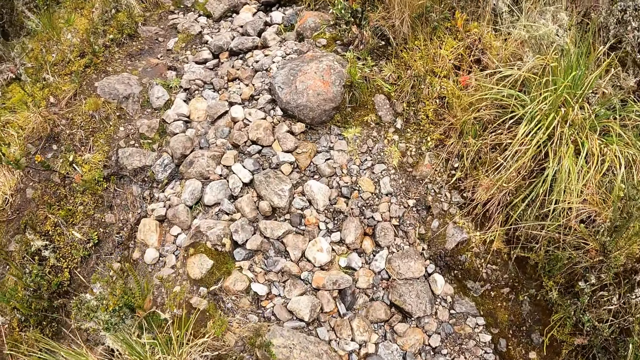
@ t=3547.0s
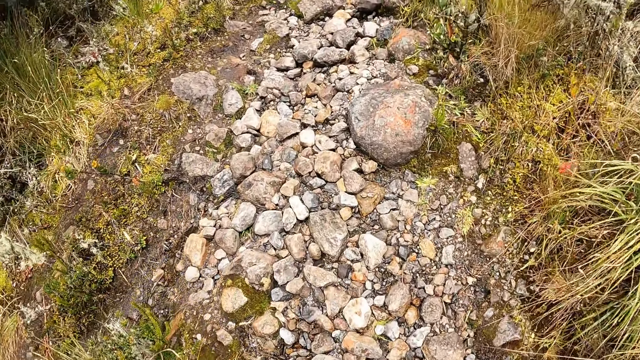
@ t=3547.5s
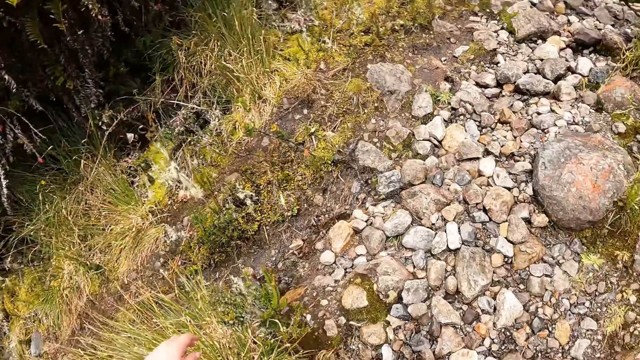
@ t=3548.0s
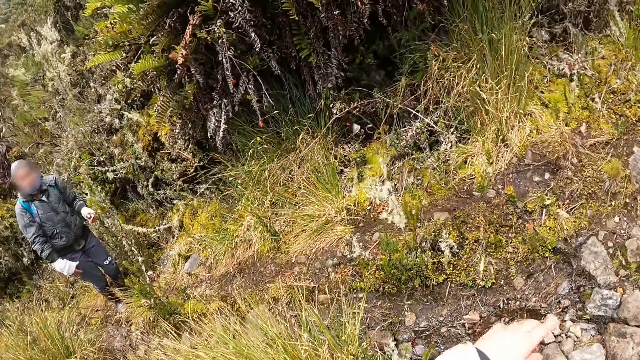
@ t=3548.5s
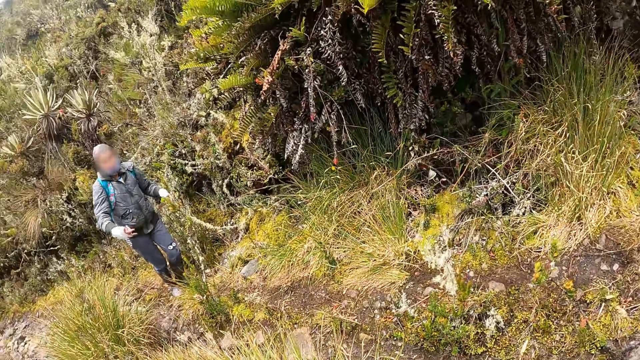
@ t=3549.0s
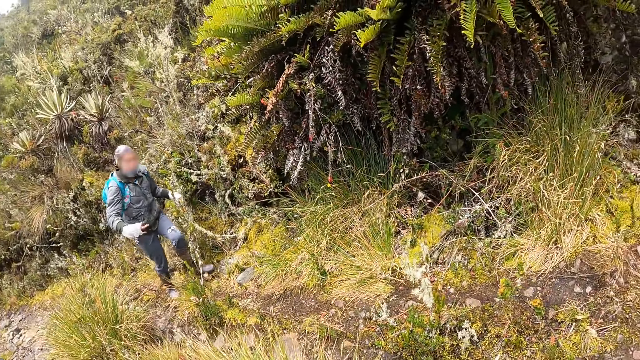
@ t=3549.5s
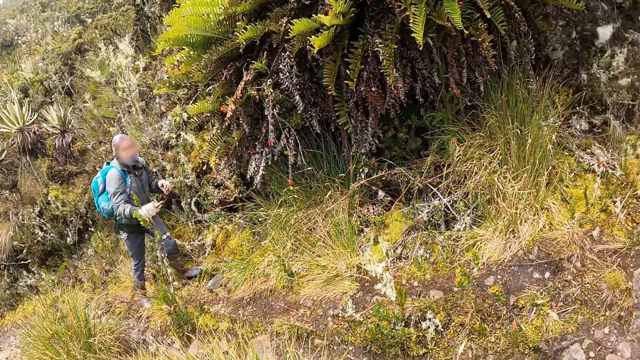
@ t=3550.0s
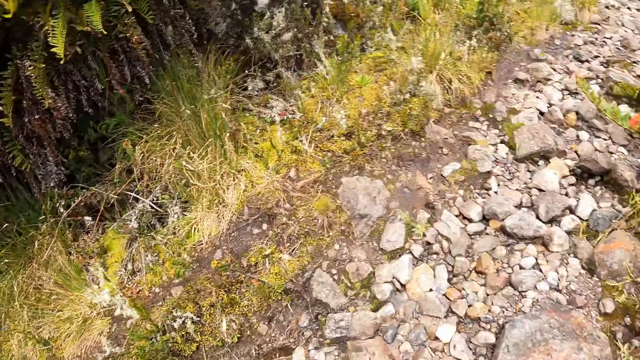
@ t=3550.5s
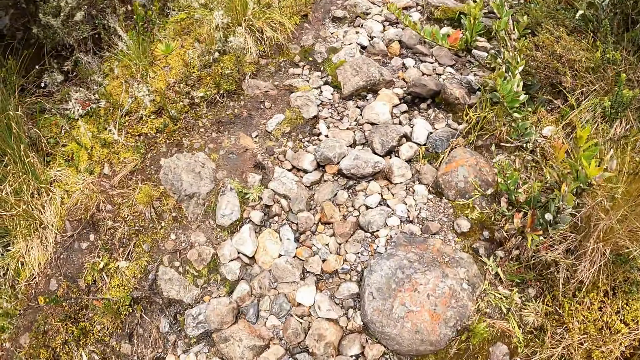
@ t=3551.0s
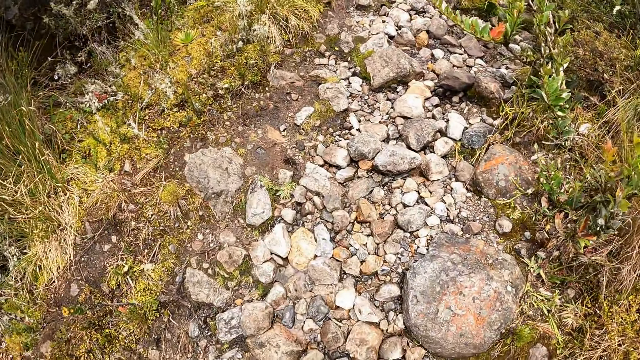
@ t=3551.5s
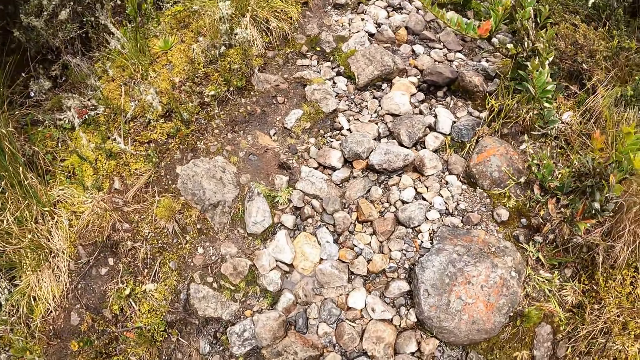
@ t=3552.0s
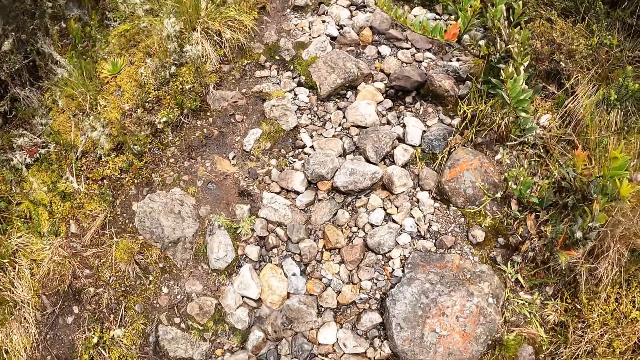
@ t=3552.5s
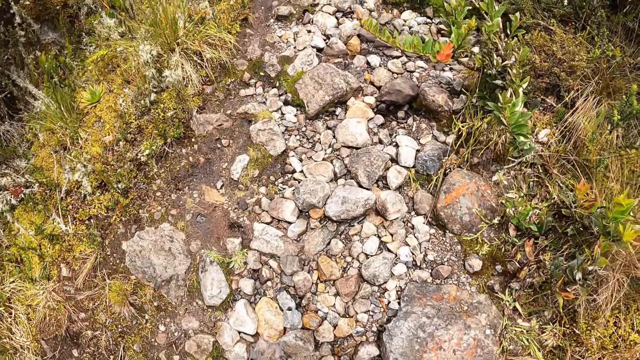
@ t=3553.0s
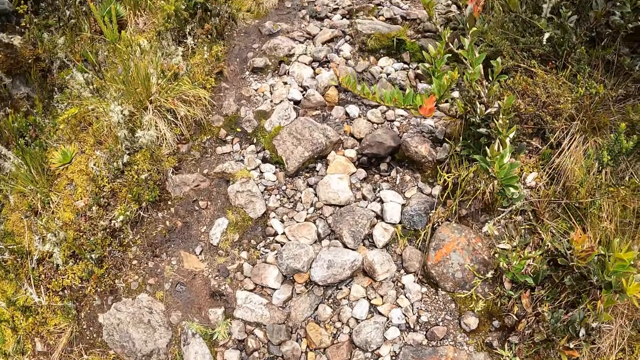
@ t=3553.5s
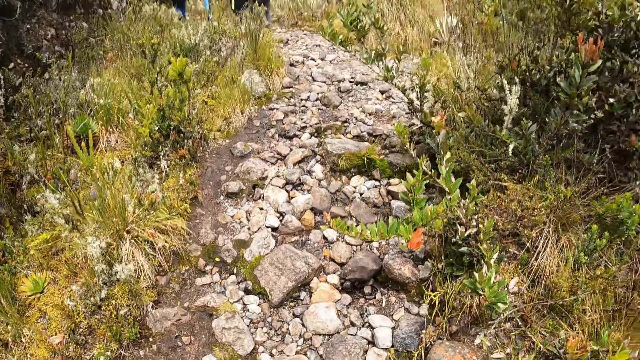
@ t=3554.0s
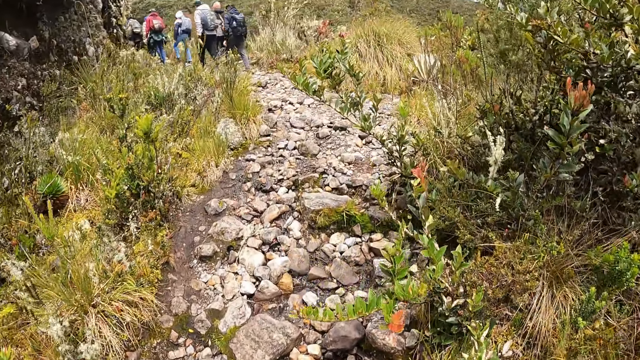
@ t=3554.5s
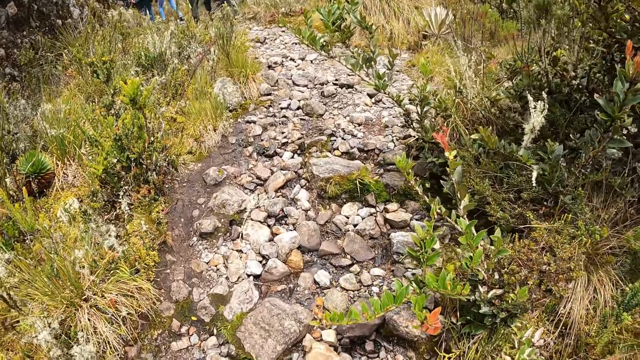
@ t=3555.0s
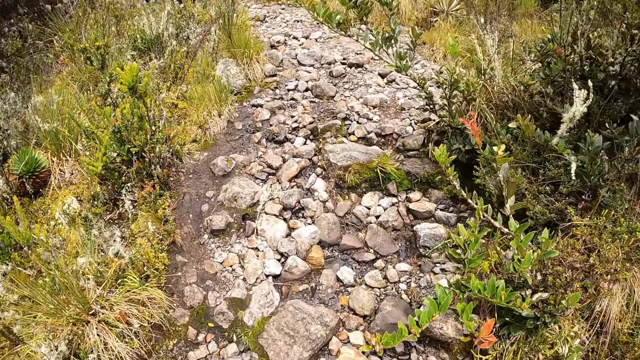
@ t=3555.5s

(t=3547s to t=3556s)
The camera wearer interacts with the man. They walk up the steep hill with the group of people.

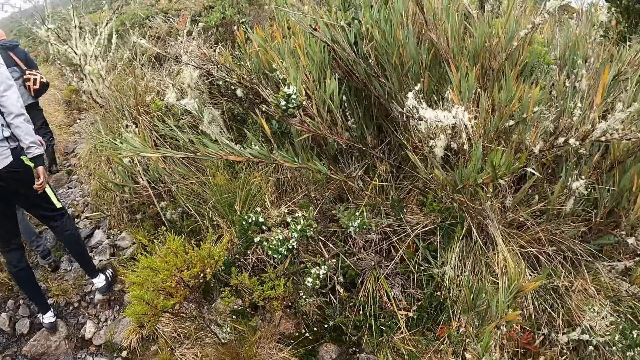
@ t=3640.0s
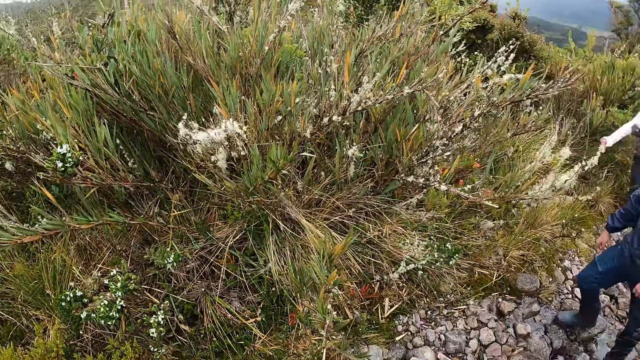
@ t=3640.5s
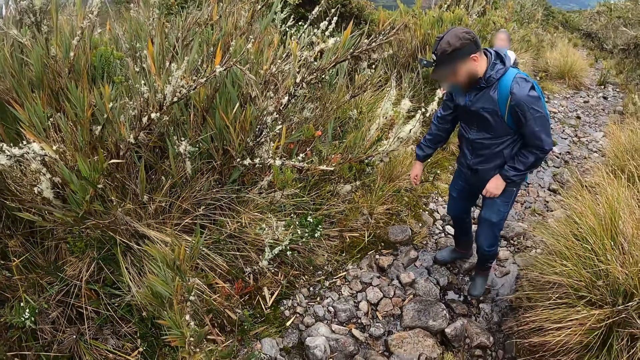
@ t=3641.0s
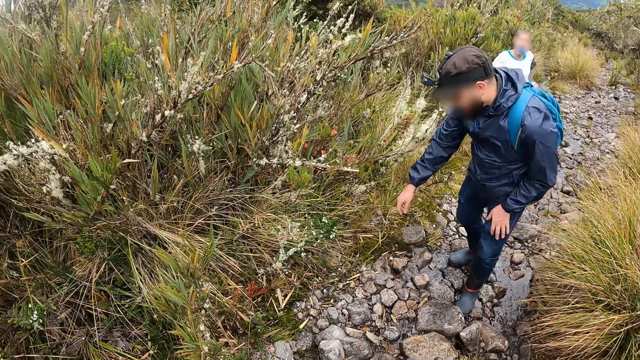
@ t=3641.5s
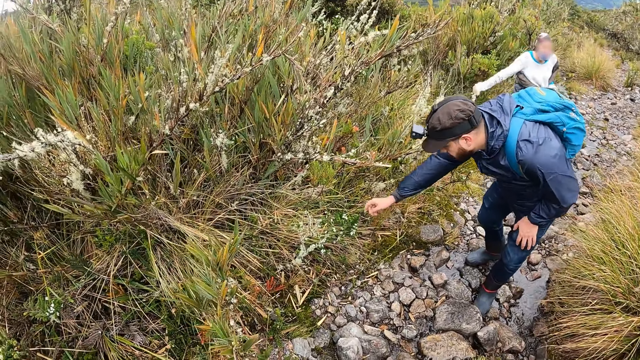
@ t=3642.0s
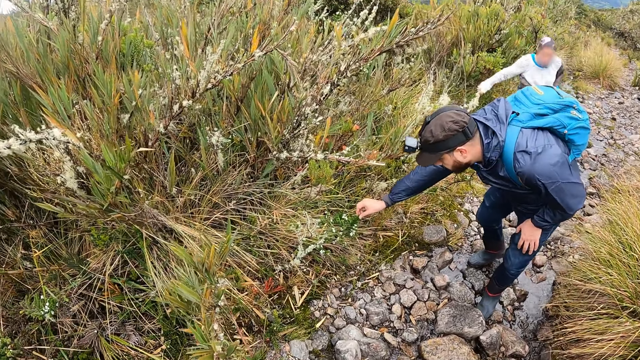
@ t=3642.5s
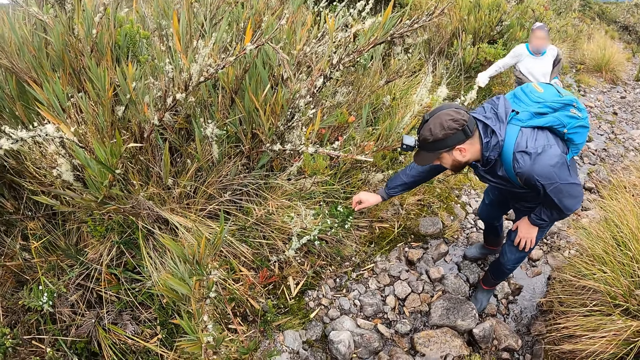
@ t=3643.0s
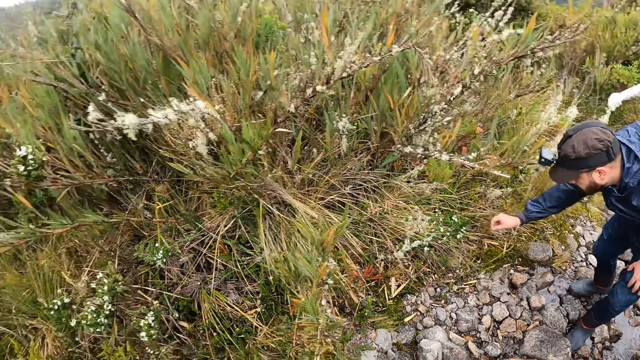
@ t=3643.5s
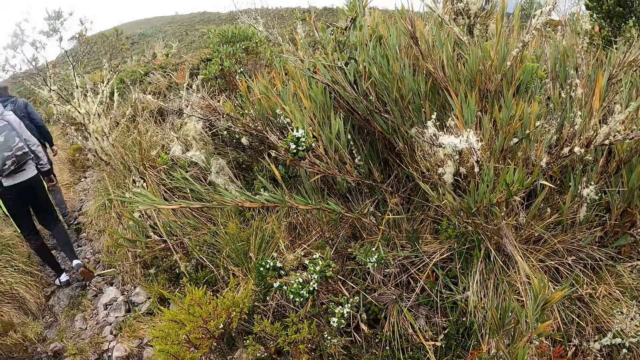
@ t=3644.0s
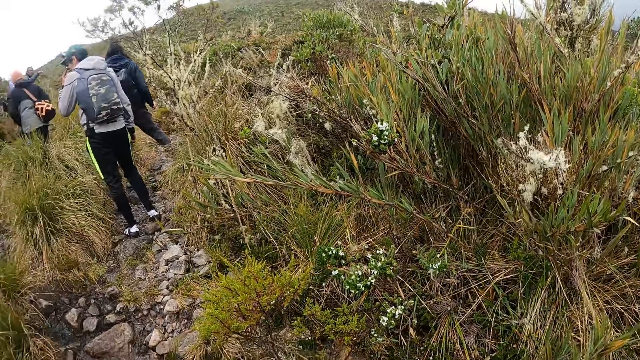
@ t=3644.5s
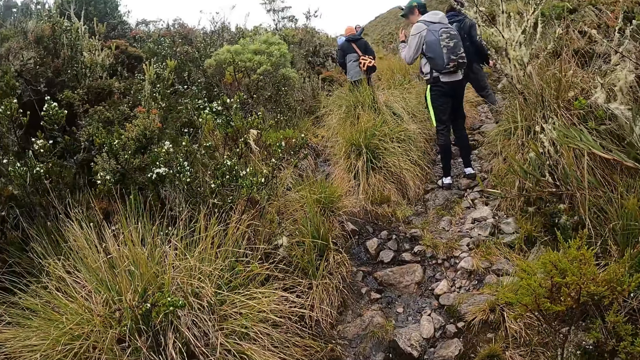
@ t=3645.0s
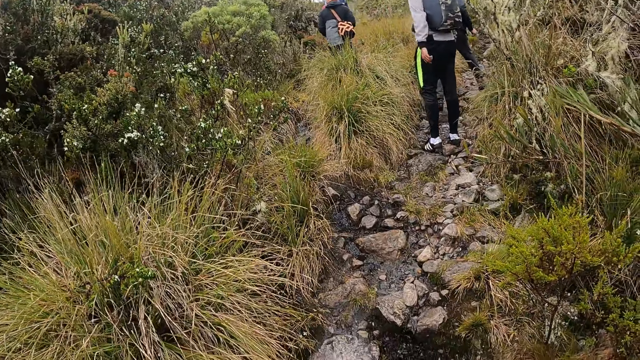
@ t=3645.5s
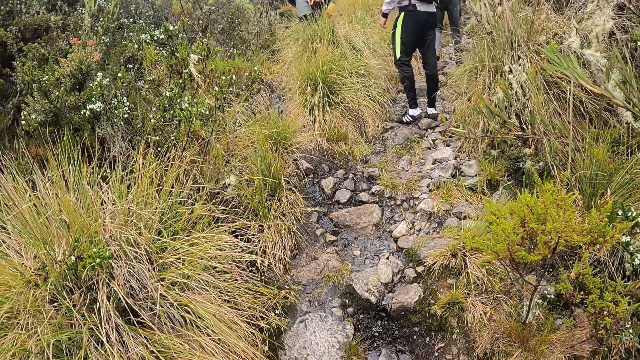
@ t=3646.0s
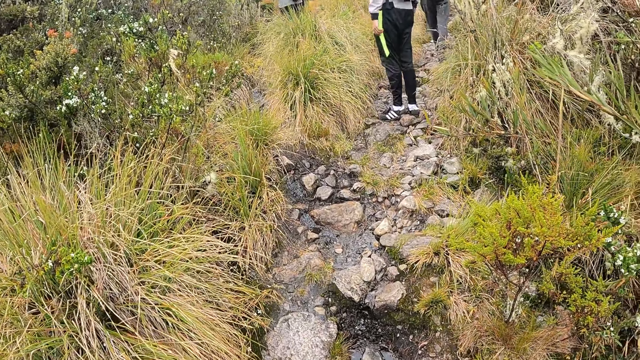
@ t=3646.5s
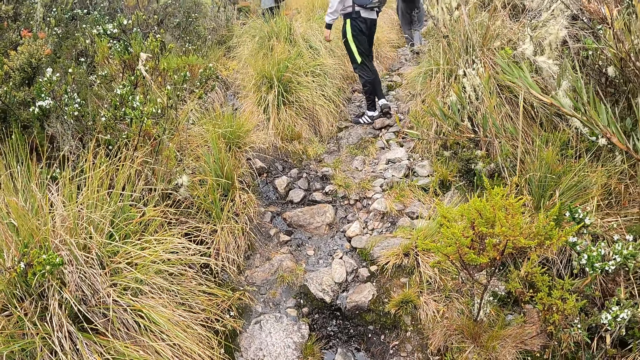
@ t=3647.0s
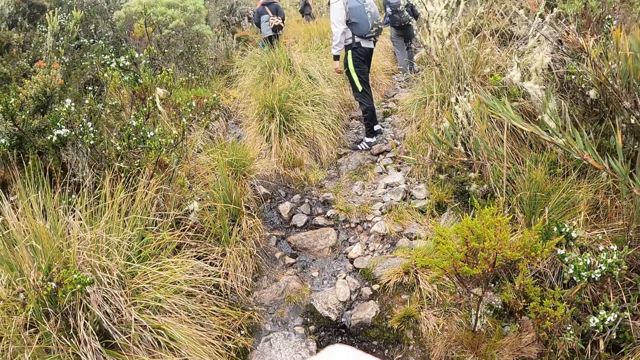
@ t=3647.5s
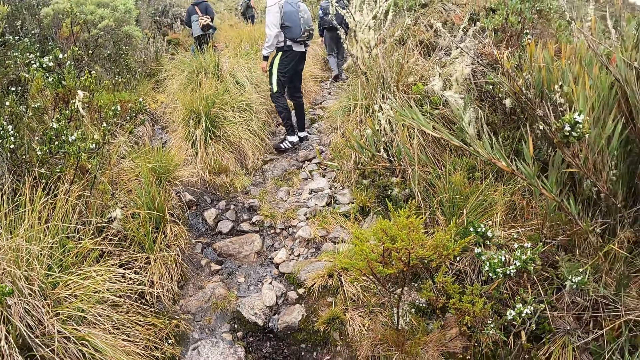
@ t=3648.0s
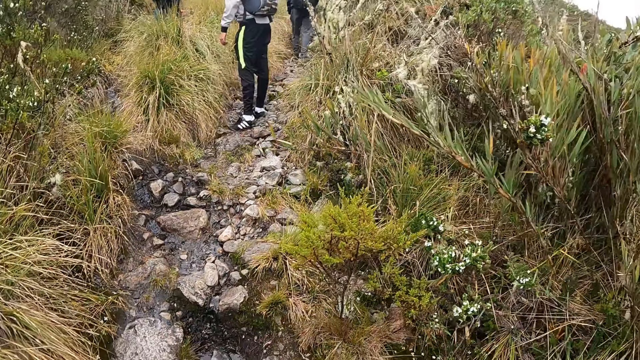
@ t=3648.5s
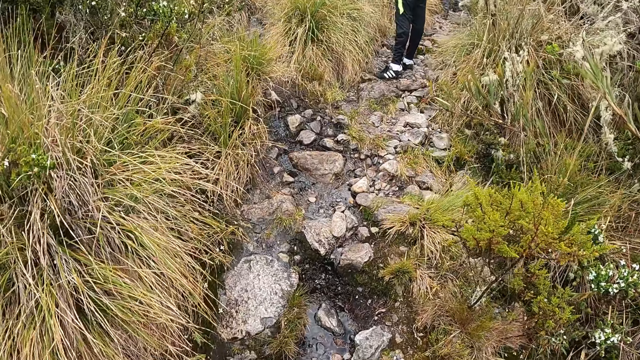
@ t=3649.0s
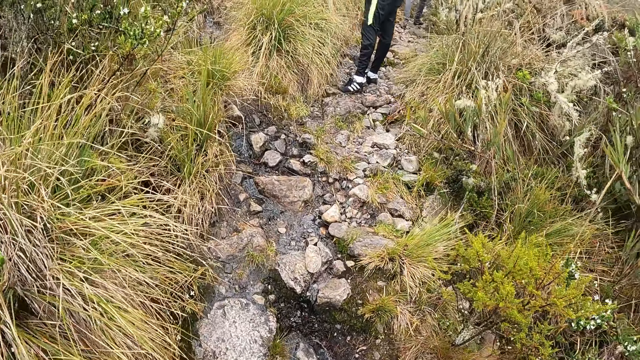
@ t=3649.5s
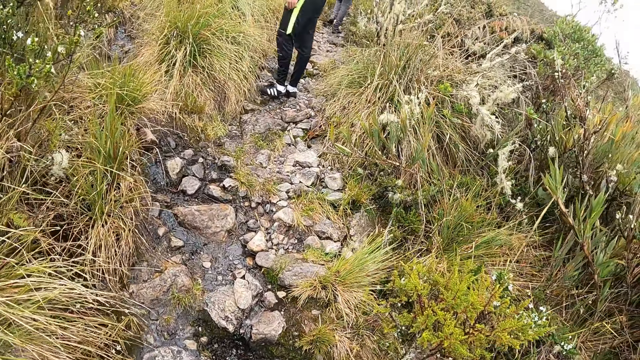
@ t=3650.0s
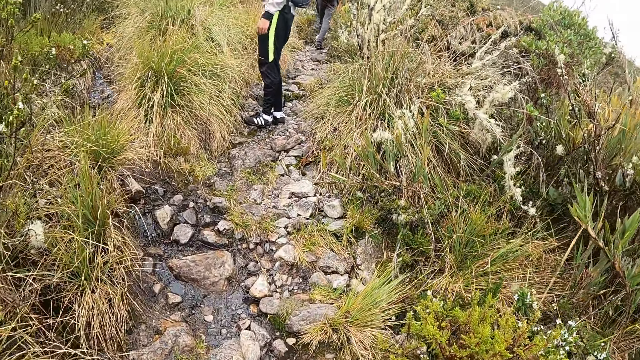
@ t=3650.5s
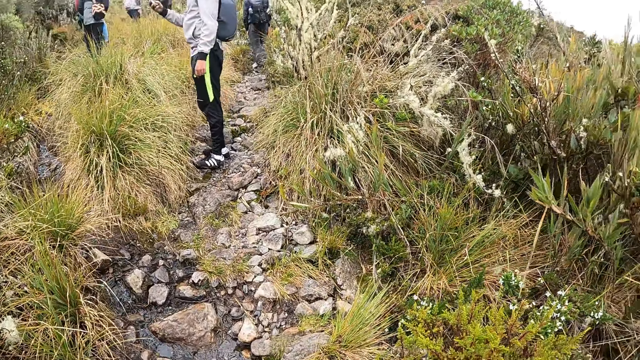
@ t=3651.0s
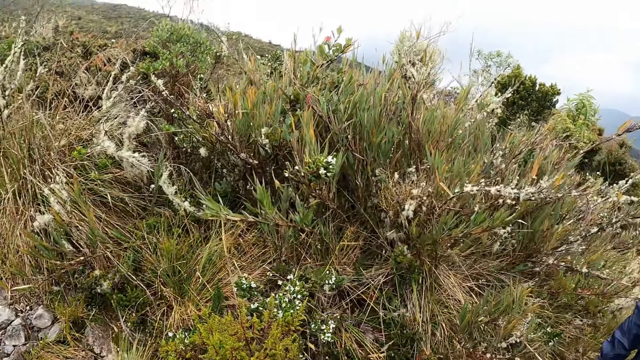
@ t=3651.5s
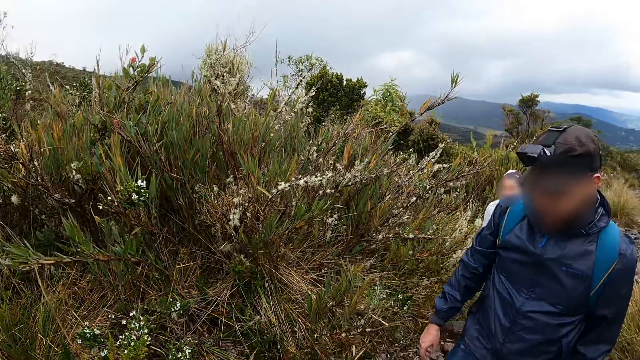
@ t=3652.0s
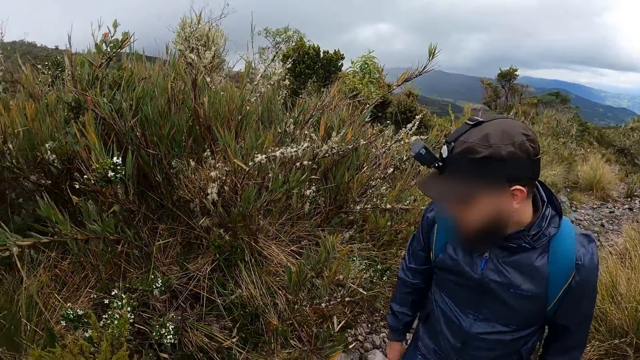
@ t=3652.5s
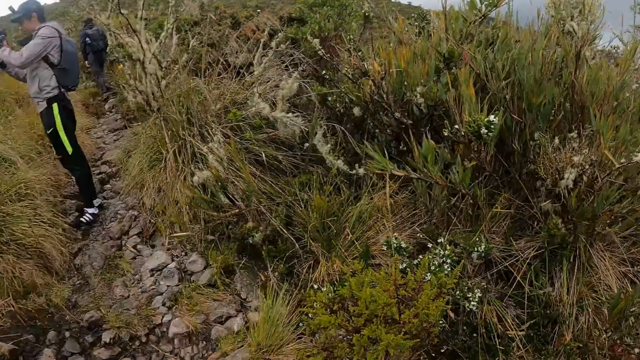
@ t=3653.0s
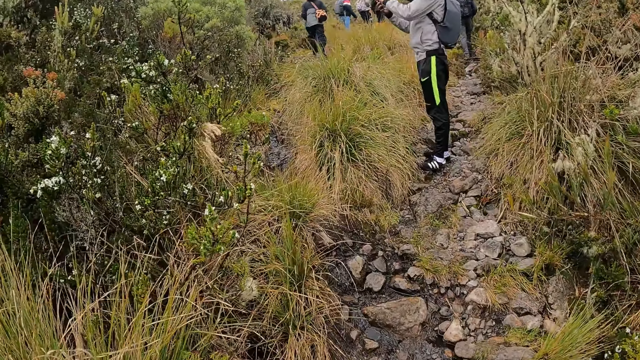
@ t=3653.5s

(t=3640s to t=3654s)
A man touches a plant with his right hand. Another man operates a mobile device with his right hand.
